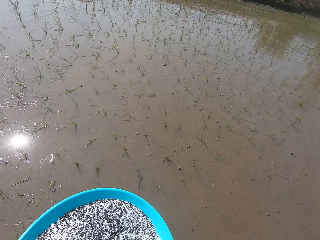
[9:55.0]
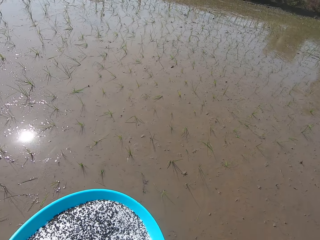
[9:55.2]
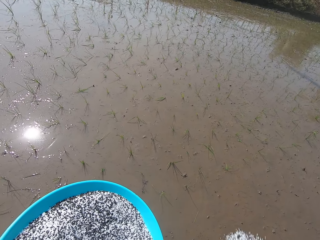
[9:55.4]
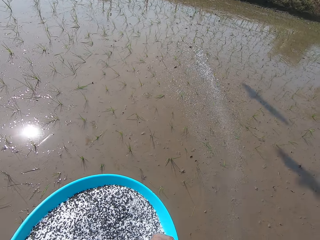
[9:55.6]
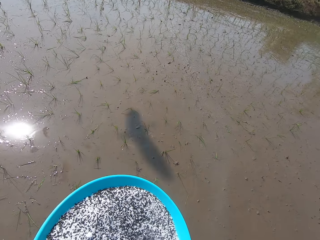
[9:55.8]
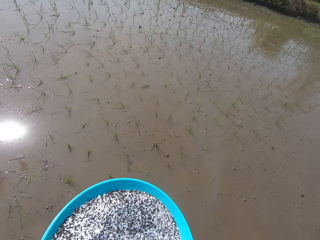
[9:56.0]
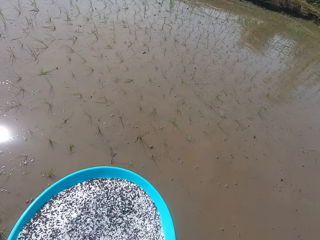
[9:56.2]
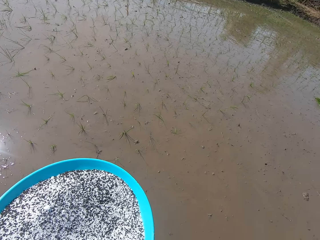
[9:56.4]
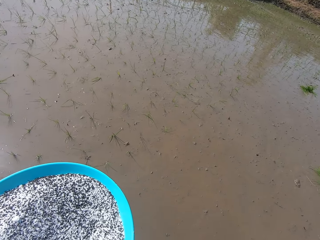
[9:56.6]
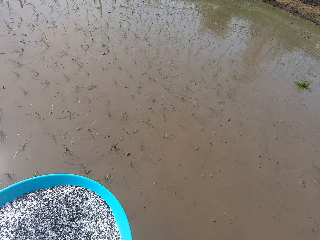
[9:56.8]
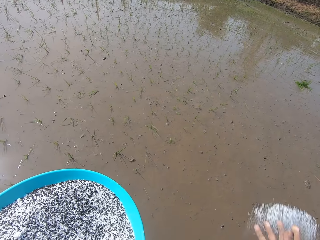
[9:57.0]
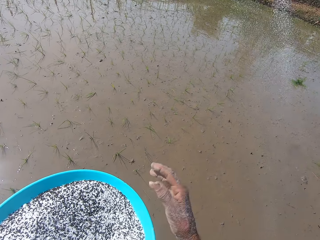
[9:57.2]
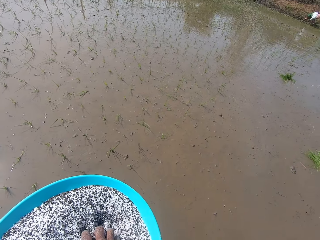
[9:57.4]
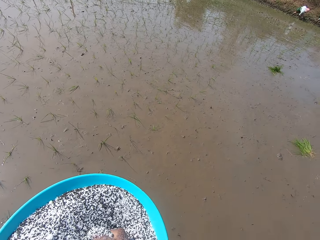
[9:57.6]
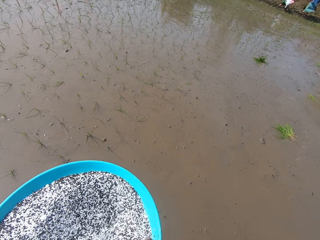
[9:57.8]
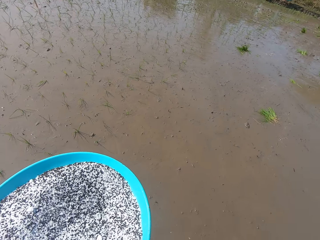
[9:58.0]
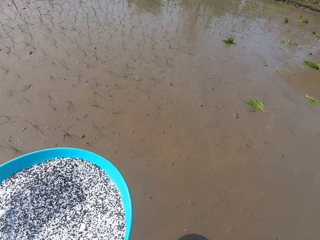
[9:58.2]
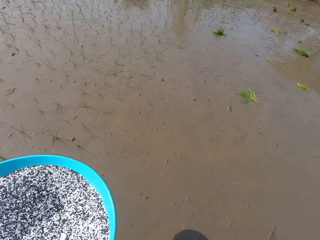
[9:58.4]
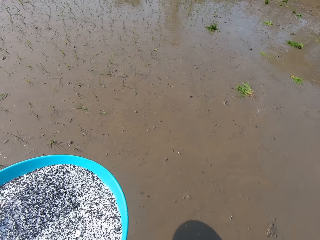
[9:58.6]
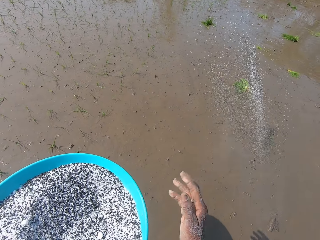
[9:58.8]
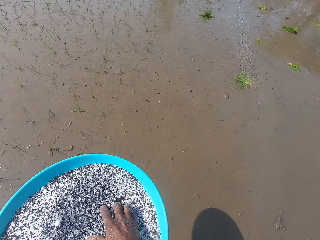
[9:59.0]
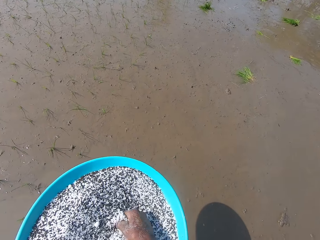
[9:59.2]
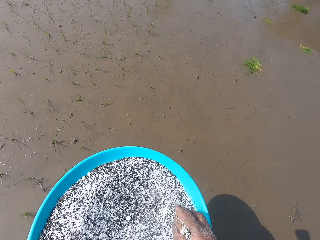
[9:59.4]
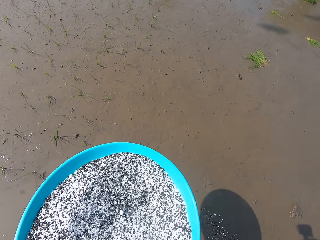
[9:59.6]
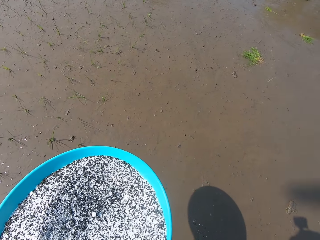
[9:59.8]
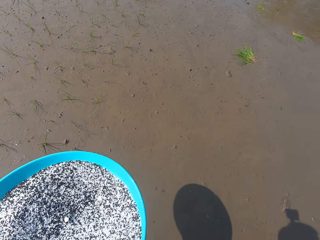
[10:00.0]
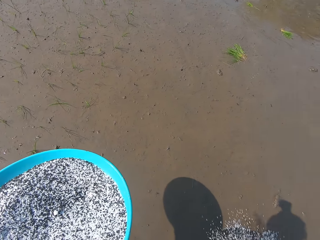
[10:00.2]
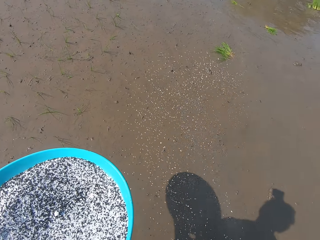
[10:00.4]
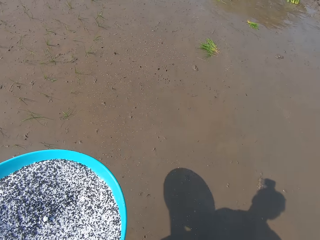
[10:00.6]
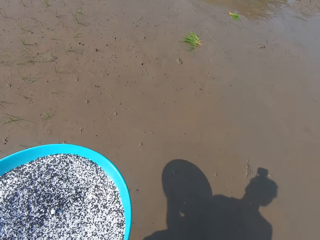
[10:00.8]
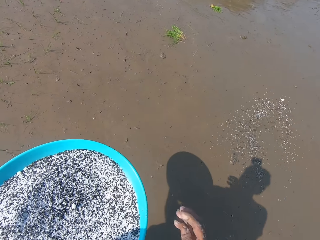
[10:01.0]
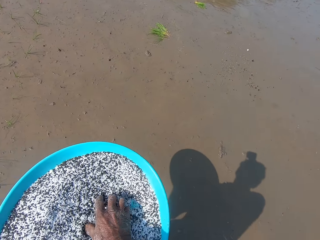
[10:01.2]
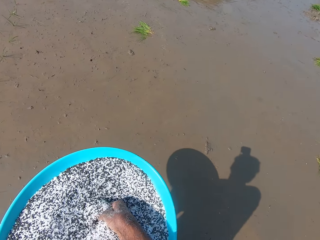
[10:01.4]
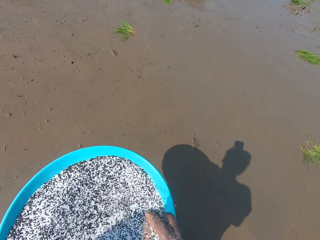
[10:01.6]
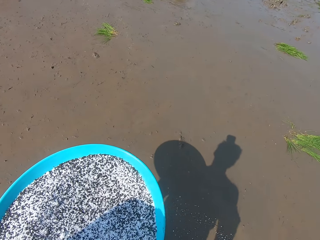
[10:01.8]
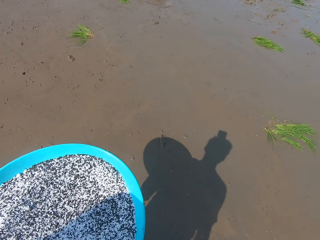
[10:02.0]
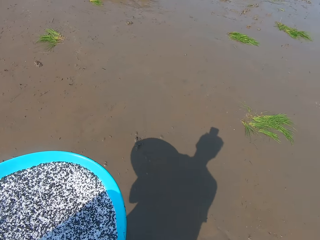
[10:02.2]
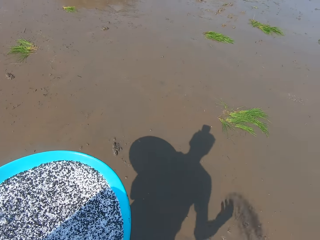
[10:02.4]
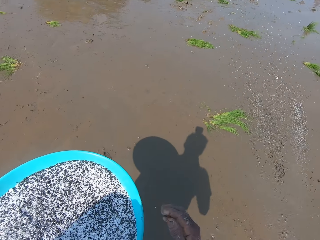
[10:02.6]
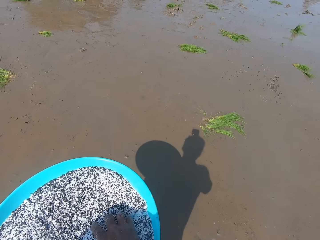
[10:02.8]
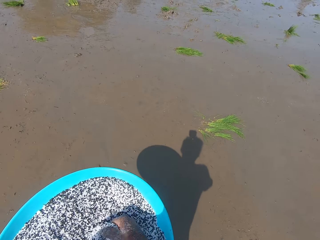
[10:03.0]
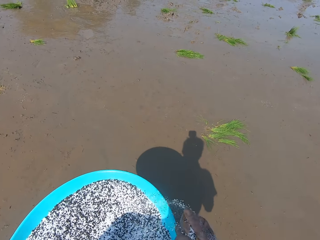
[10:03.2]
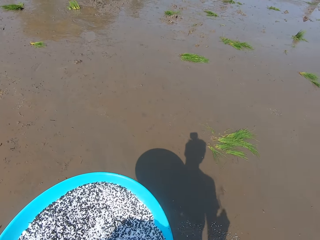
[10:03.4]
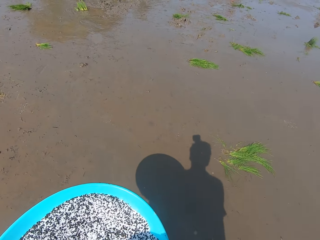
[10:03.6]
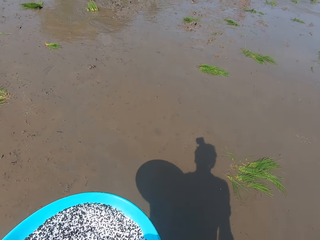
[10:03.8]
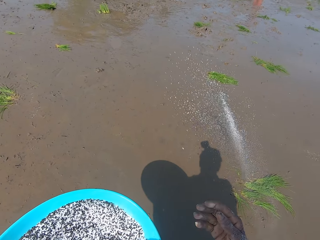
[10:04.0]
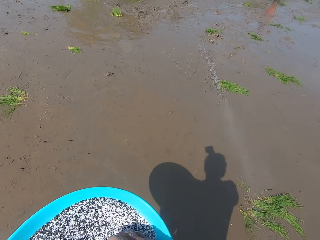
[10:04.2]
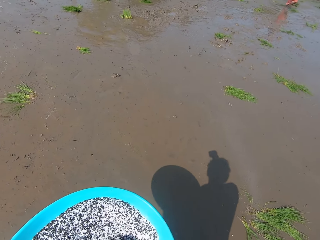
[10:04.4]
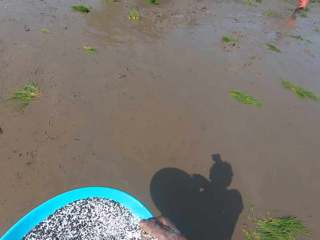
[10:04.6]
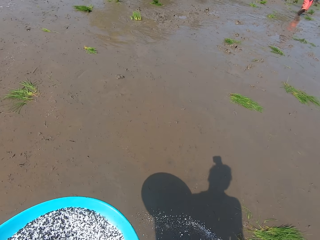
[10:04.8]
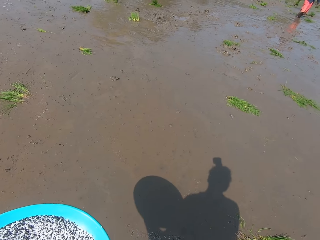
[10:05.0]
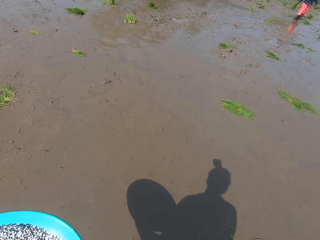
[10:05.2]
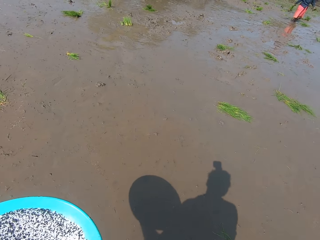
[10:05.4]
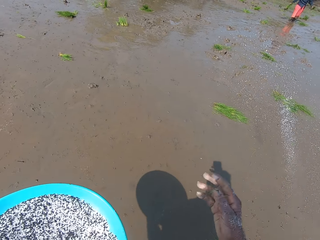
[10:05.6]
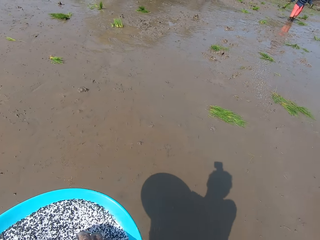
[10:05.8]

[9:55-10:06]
The camera wearer sprinkles the black seeds in his right hand on the muddy field. He takes some black seeds from the bowl in his left hand with his right hand. He sprinkles the black seeds in his right hand on the muddy field. He takes some black seeds from the bowl in his left hand with his right hand. He sprinkles the black seeds in his right hand on the muddy field. He takes some black seeds from the bowl in his left hand with his right hand. He sprinkles the black seeds in his right hand on the muddy field. He takes some black seeds from the bowl in his left hand with his right hand. He sprinkles the black seeds in his right hand on the muddy field. He takes some black seeds from the bowl in his left hand with his right hand. He sprinkles the black seeds in his right hand on the muddy field. He takes some black seeds from the bowl in his left hand with his right hand. He sprinkles the black seeds in his right hand on the muddy field.

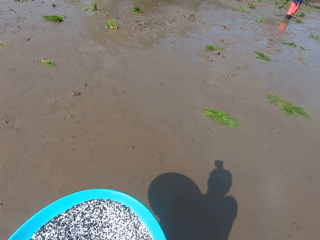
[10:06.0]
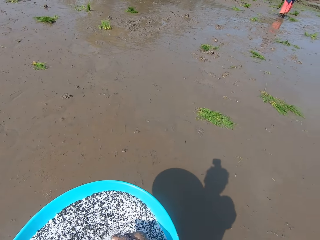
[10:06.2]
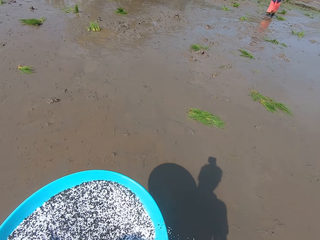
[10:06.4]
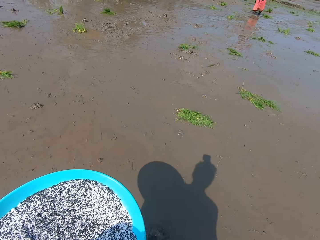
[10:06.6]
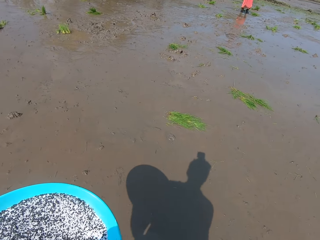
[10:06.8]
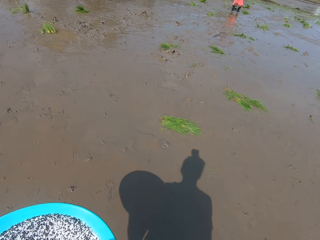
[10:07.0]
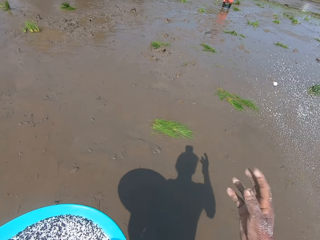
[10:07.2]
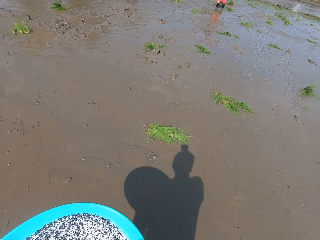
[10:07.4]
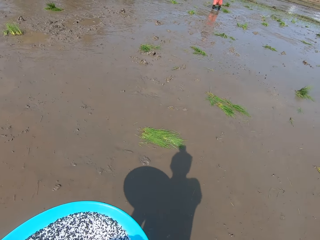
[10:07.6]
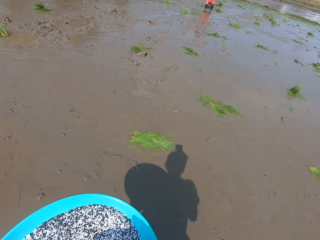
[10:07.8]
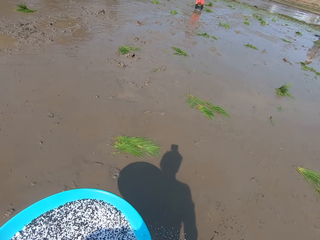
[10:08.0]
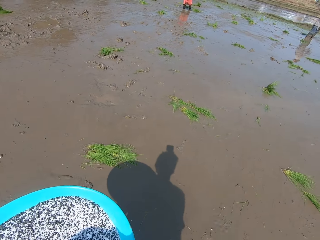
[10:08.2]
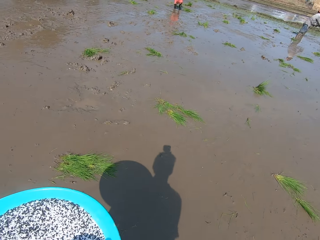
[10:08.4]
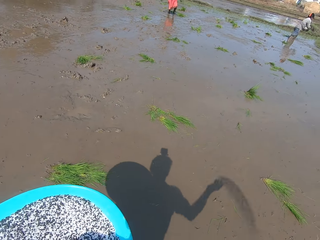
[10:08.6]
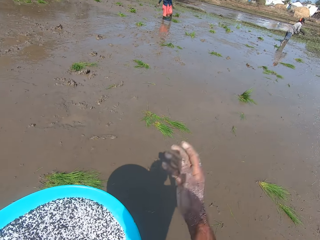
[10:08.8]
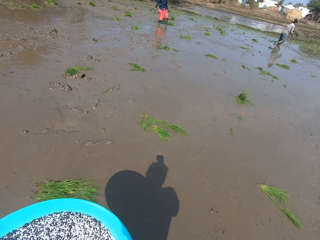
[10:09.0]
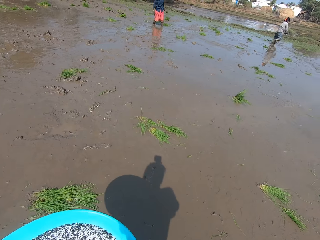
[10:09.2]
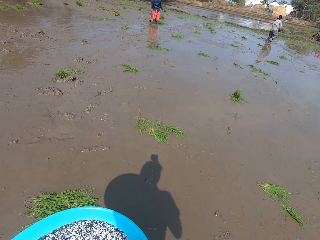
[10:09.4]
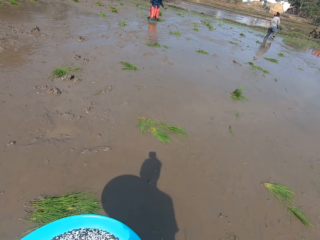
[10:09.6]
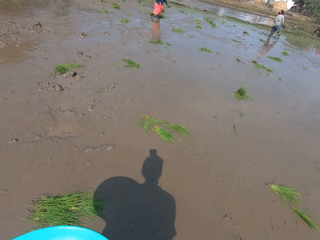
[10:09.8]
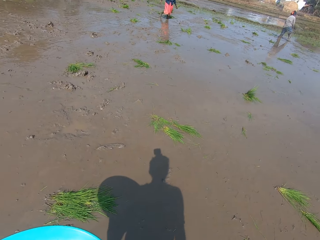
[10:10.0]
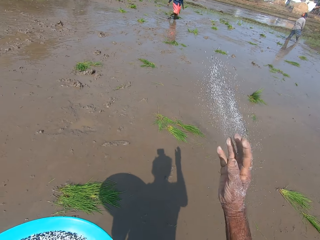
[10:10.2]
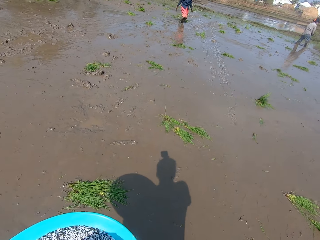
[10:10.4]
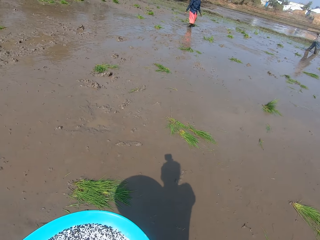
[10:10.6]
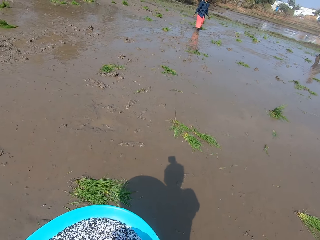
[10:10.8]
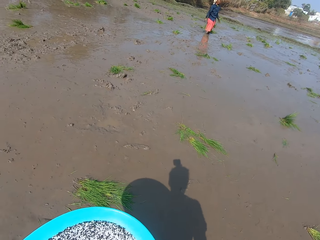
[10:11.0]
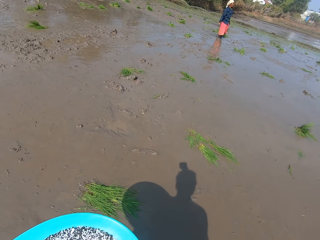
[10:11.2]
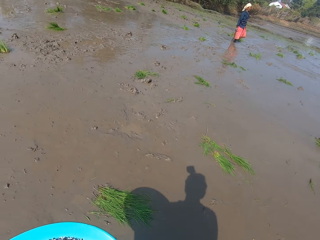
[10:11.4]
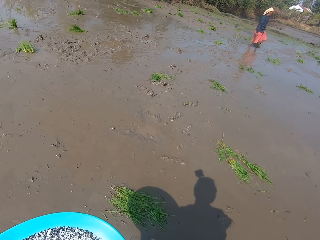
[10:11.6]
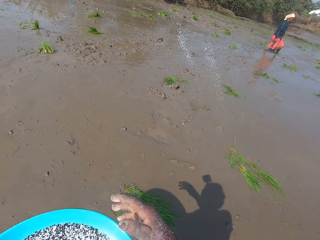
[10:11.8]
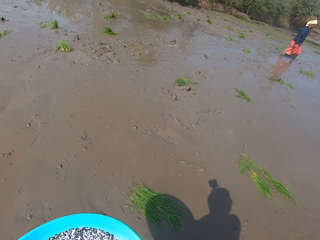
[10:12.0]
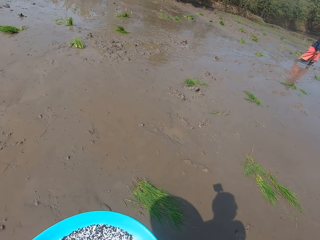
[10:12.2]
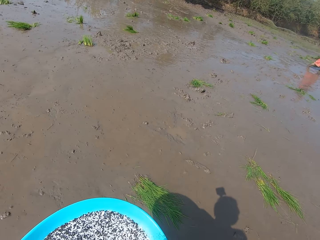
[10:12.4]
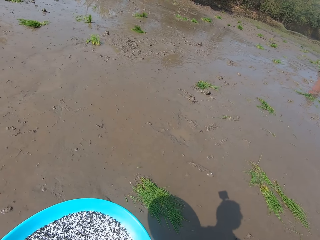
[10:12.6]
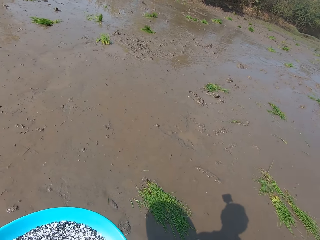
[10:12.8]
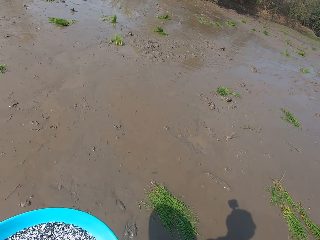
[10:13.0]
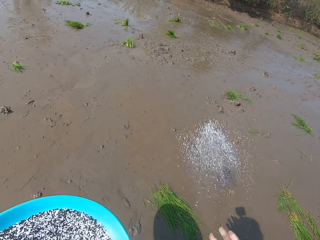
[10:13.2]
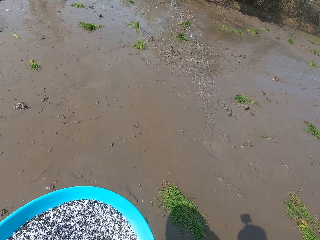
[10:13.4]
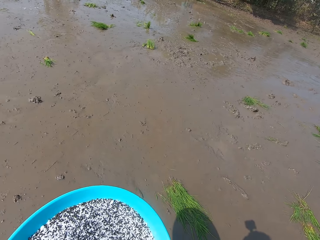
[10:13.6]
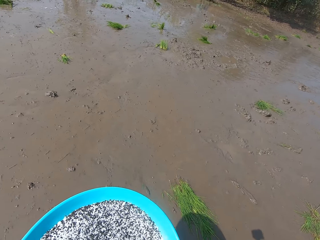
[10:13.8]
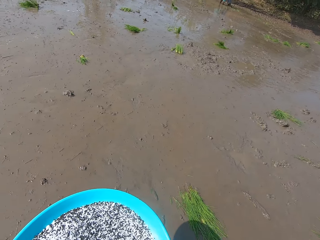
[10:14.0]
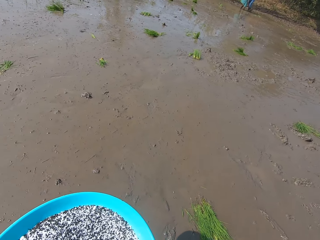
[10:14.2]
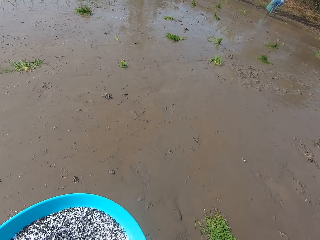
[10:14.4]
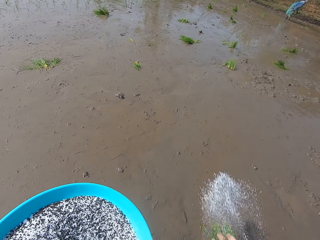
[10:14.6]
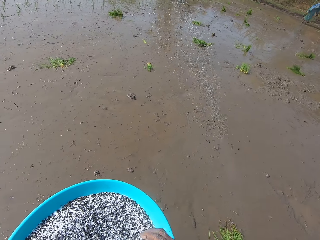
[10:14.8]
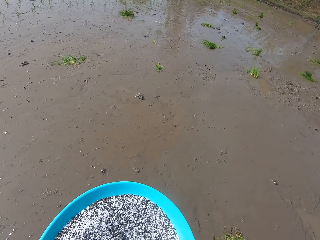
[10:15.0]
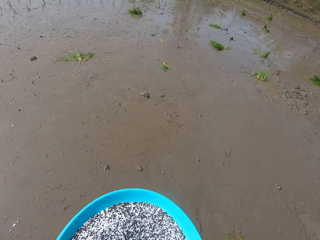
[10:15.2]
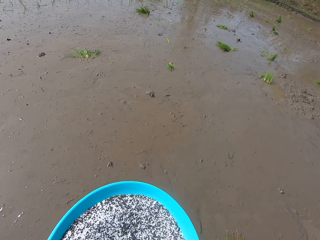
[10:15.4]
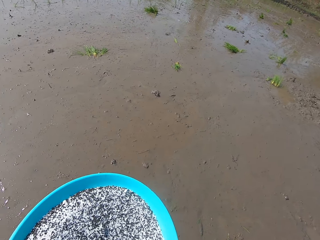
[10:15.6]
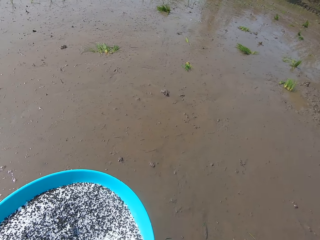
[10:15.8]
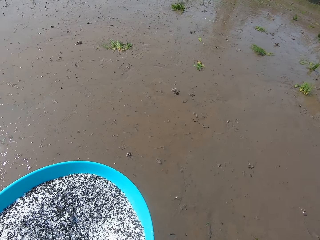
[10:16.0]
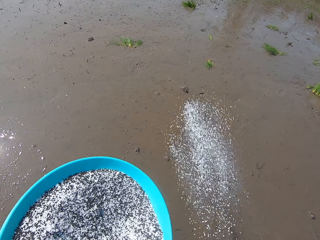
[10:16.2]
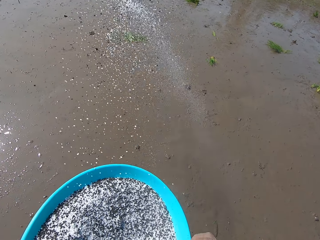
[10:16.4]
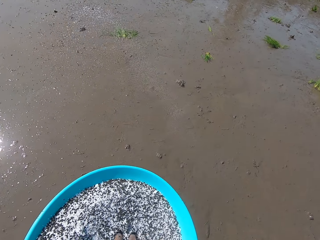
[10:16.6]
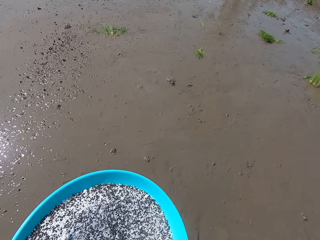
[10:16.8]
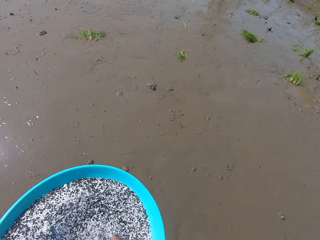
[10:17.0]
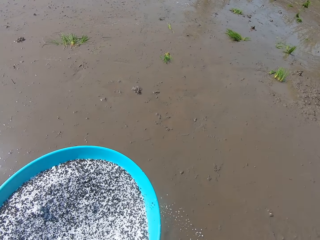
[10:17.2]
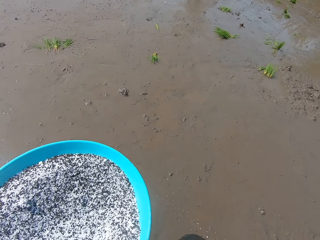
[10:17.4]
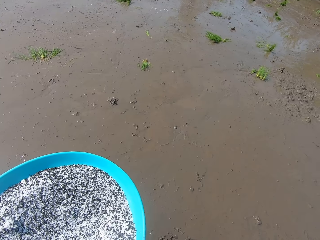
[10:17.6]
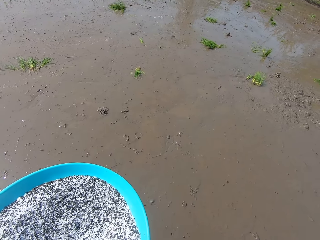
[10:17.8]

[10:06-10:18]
The camera wearer takes some black seeds from the bowl in his left hand with his right hand. He sprinkles the black seeds in his right hand on the muddy field. He converses with the group of people on the farm. He sprinkles the black seeds in his right hand on the muddy field. He sprinkles them repeatedly. He takes some black seeds from the bowl in his left hand with his right hand. He sprinkles the black seeds in his right hand on the muddy field. He sprinkles them again. He takes some black seeds from the bowl in his left hand with his right hand. He sprinkles the black seeds in his right hand on the muddy field. He takes some black seeds from the bowl in his left hand with his right hand.
